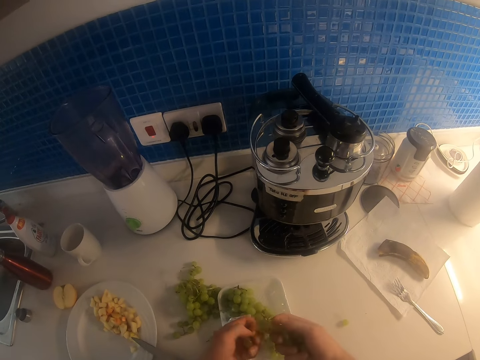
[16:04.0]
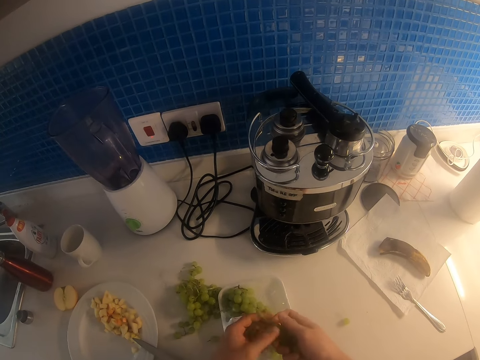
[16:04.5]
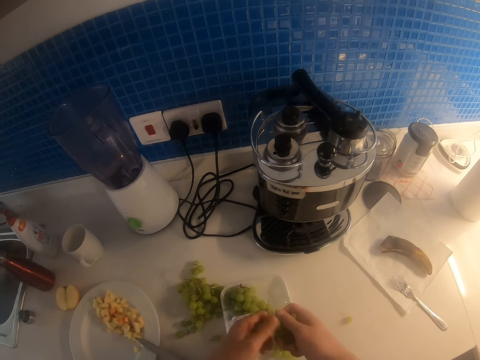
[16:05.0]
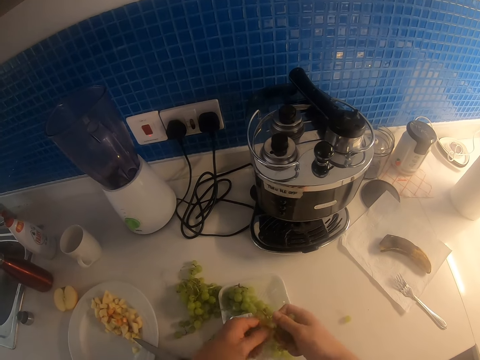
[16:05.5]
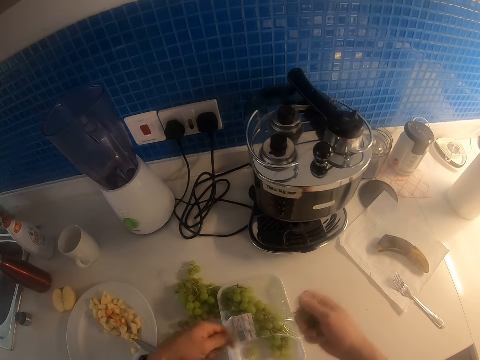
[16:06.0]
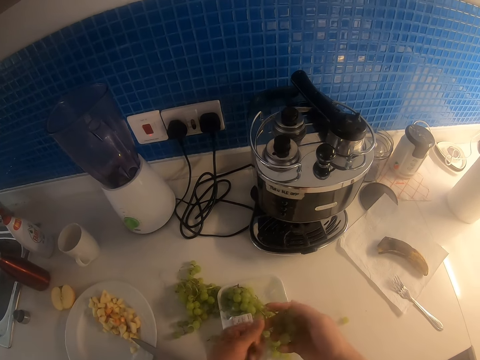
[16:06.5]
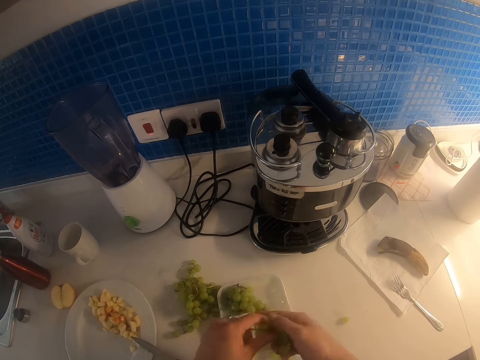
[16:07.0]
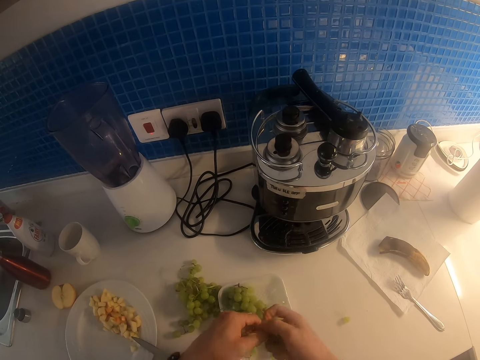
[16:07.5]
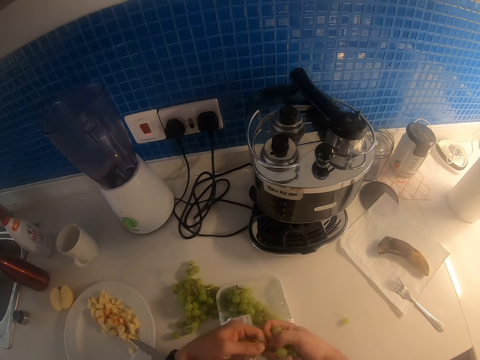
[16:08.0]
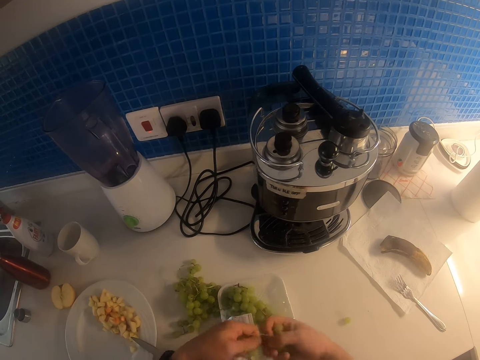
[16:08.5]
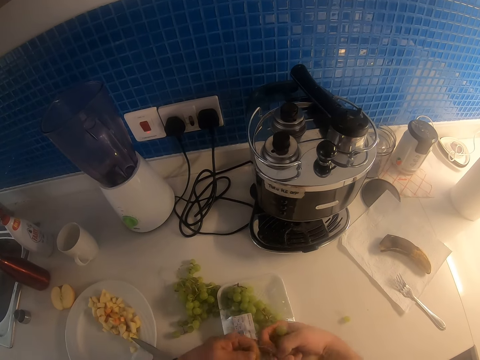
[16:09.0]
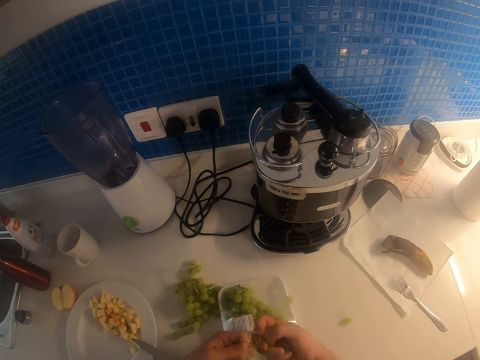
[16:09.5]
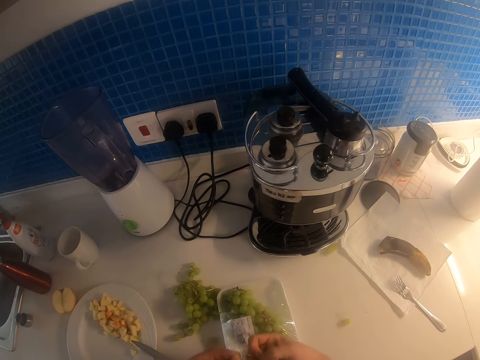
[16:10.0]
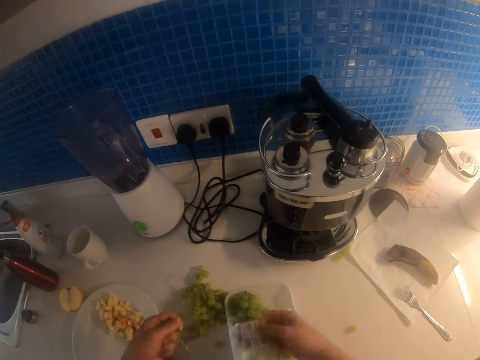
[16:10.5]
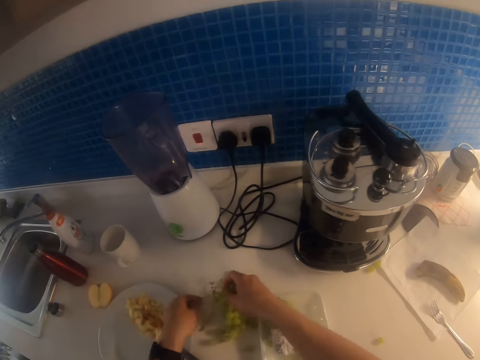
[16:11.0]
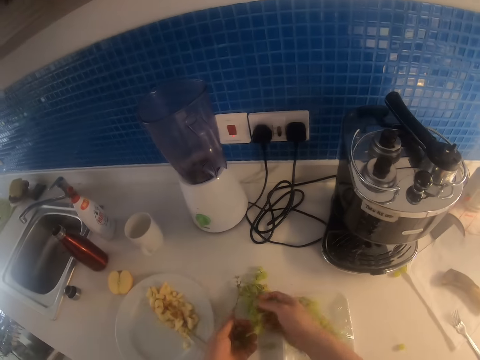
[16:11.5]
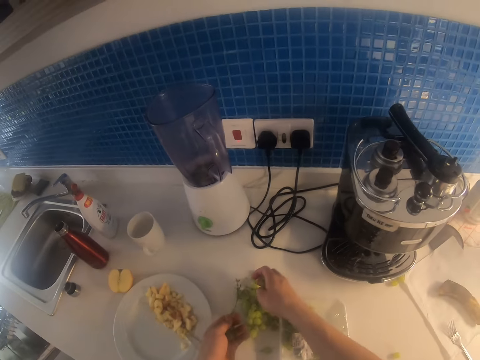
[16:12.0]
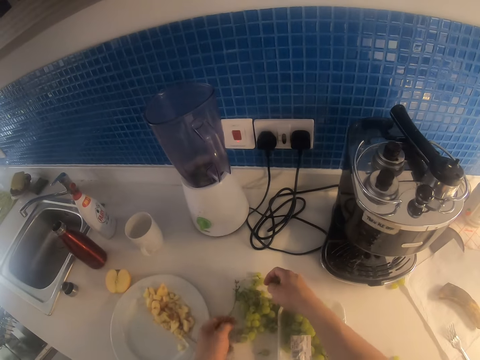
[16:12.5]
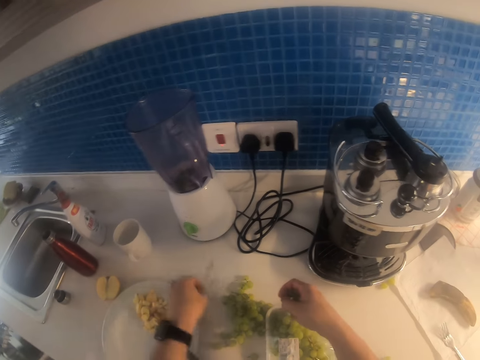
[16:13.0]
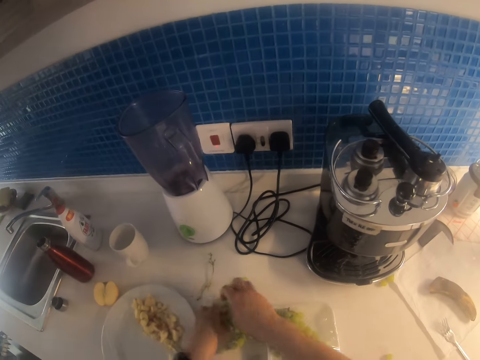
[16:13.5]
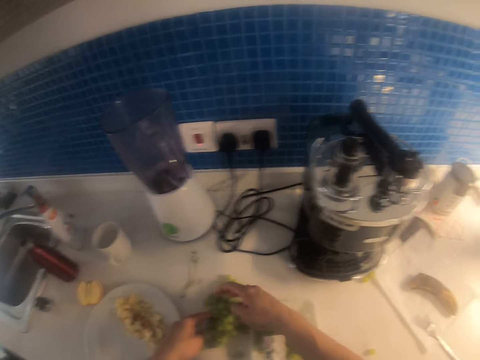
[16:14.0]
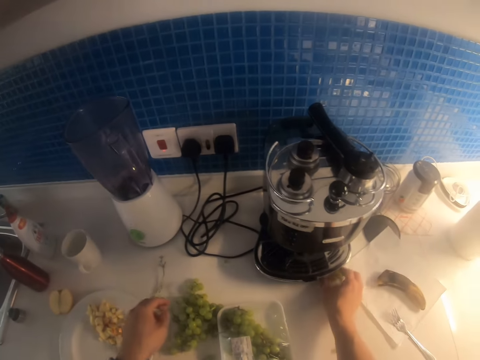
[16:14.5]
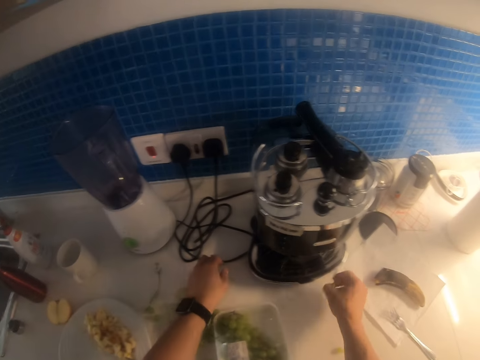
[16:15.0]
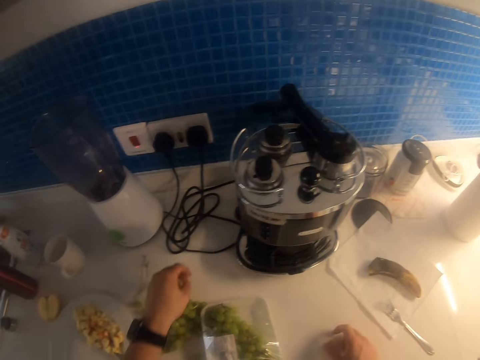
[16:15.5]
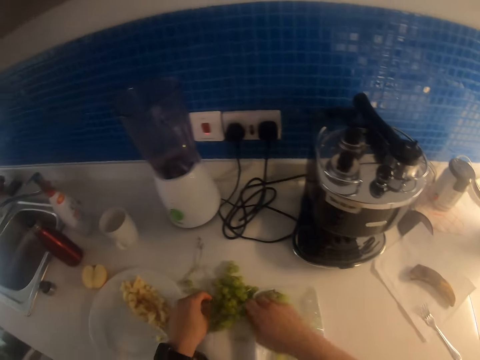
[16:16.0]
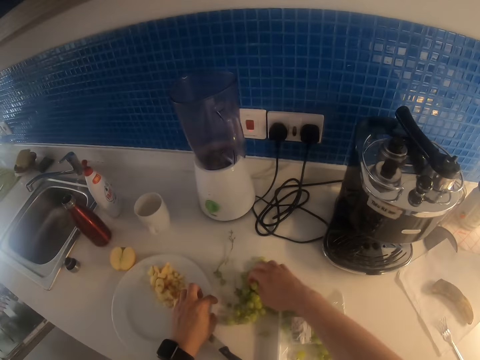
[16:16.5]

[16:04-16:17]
The camera wearer pulls the grape. They touch the grapes. They place the grapes on the table. They lift the rachis. They place the grapes on the table. They touch the grapes. They pick up the grapes.

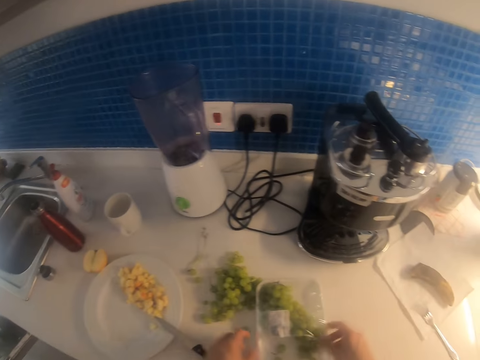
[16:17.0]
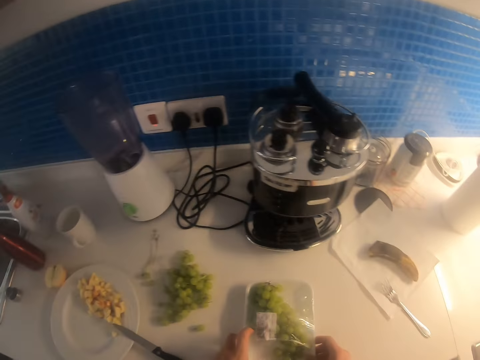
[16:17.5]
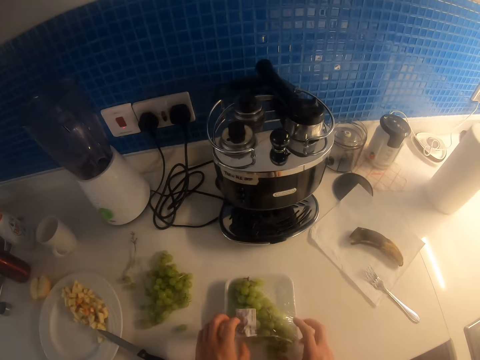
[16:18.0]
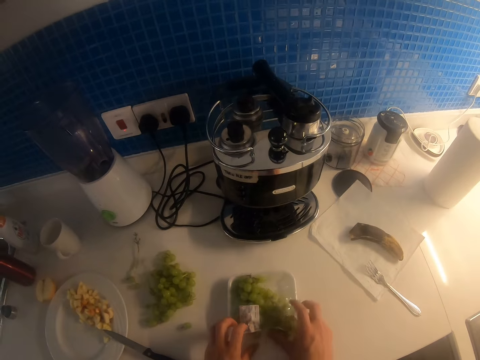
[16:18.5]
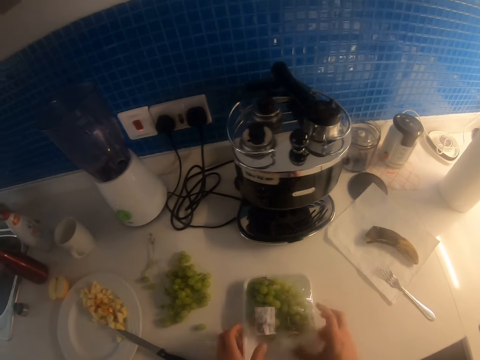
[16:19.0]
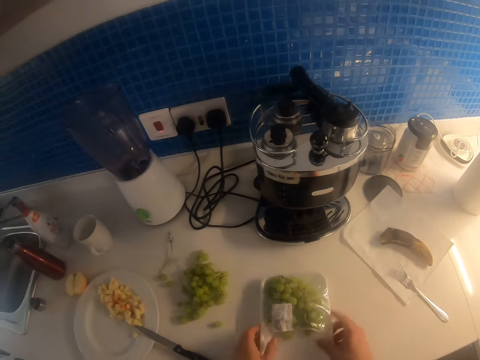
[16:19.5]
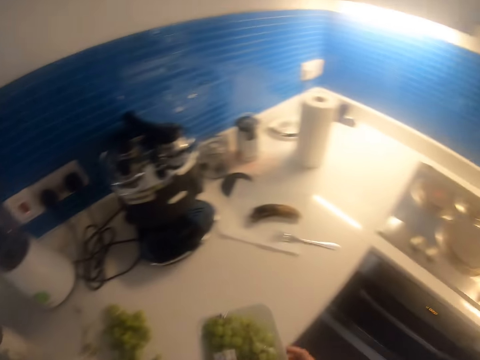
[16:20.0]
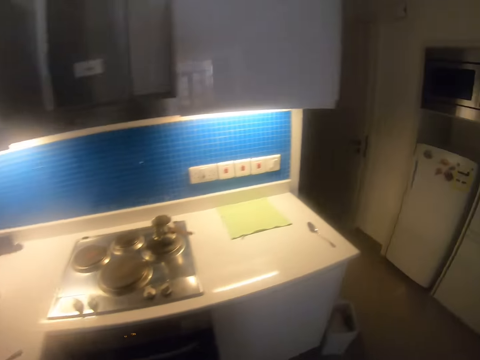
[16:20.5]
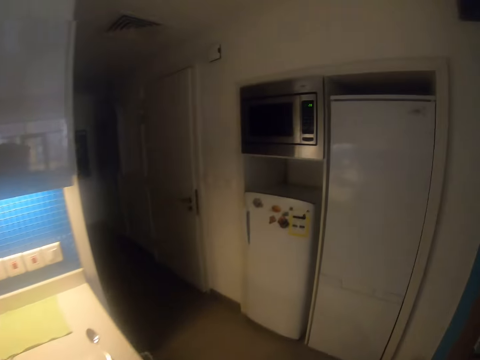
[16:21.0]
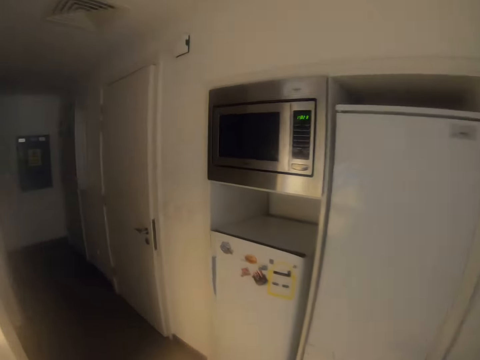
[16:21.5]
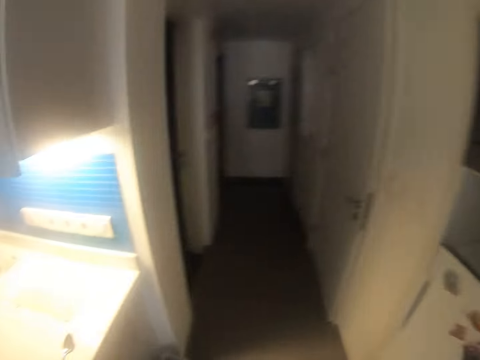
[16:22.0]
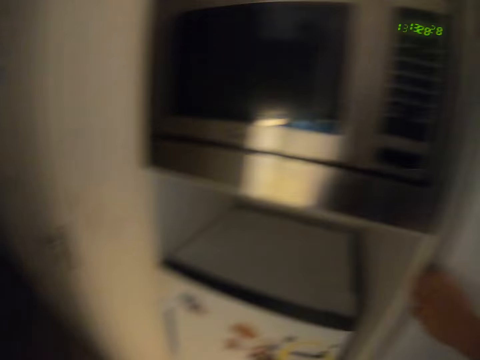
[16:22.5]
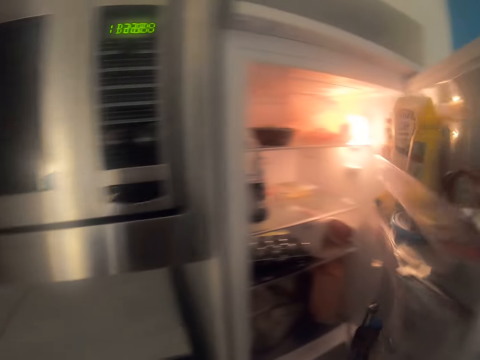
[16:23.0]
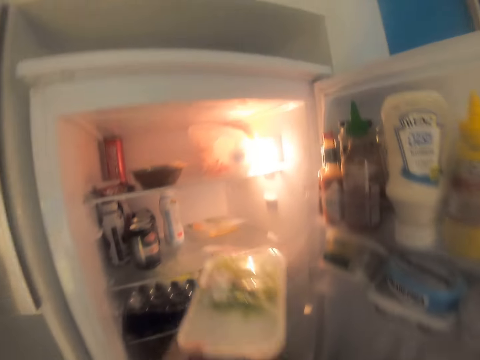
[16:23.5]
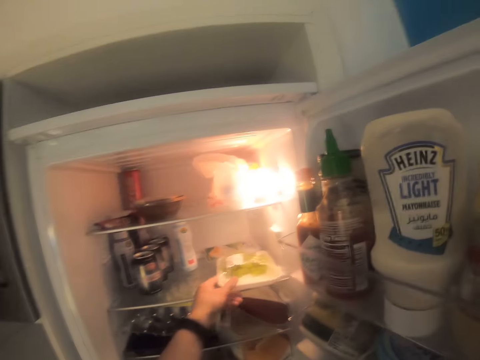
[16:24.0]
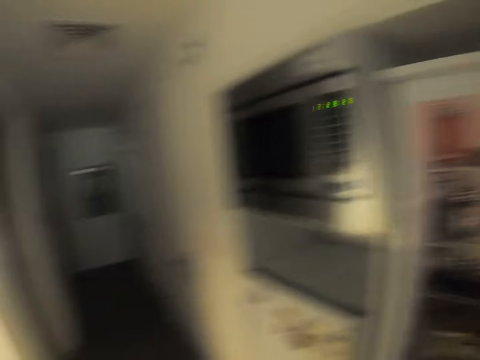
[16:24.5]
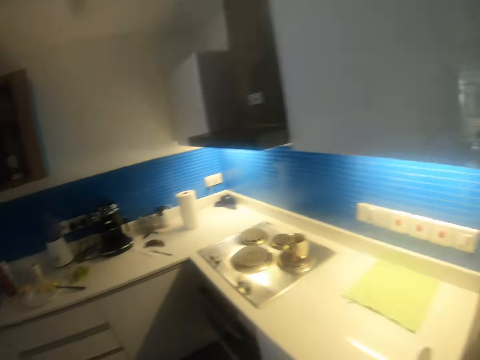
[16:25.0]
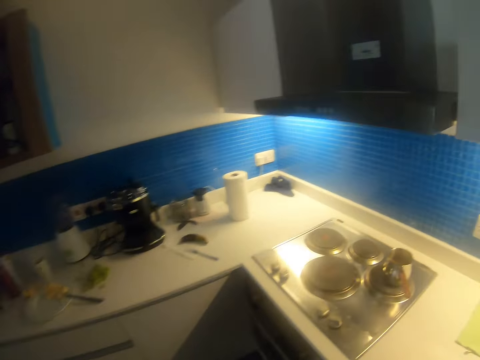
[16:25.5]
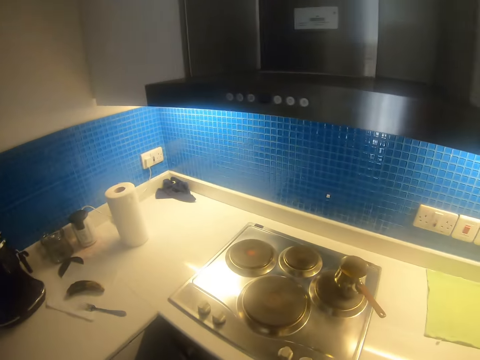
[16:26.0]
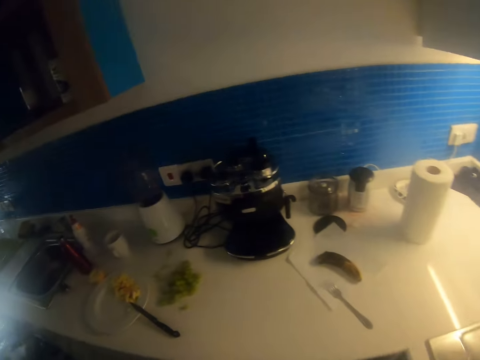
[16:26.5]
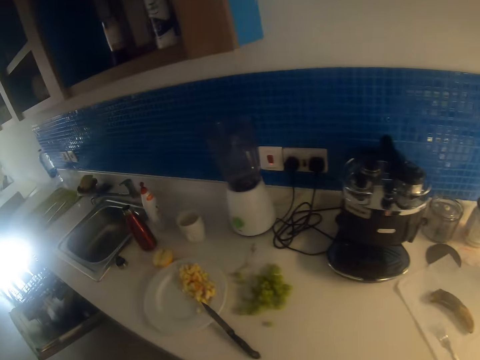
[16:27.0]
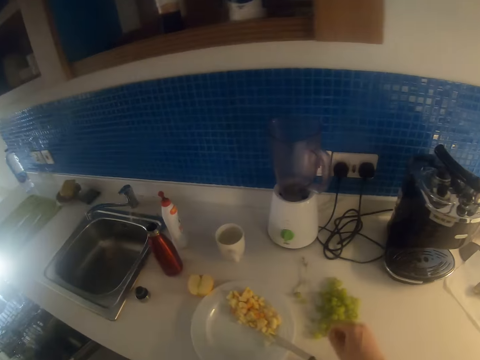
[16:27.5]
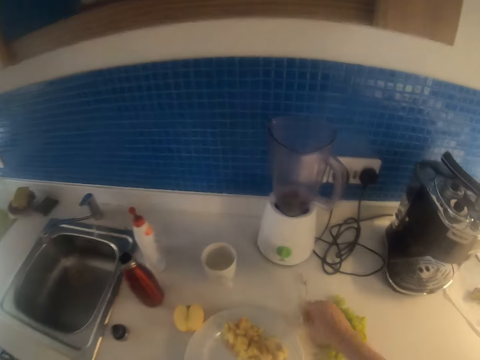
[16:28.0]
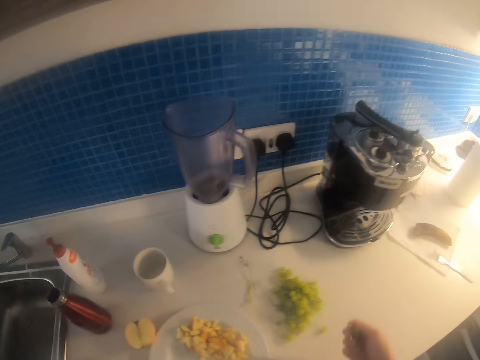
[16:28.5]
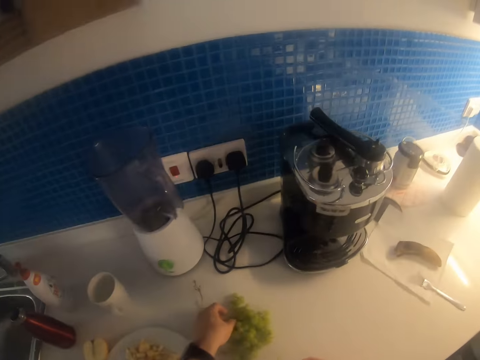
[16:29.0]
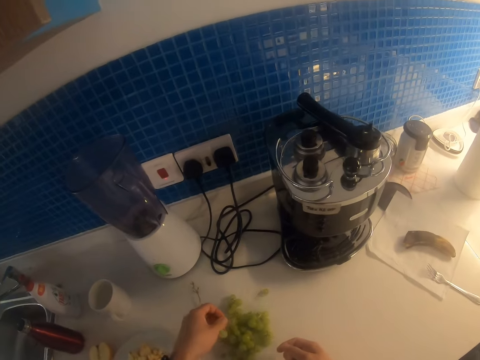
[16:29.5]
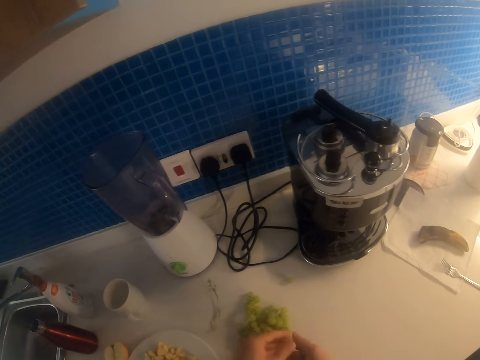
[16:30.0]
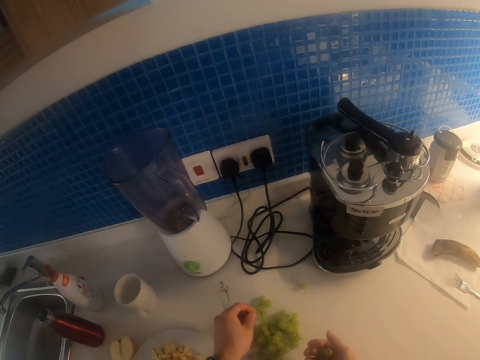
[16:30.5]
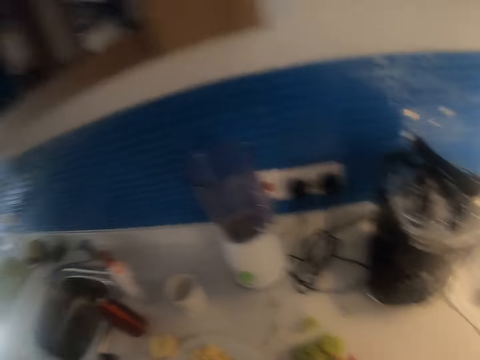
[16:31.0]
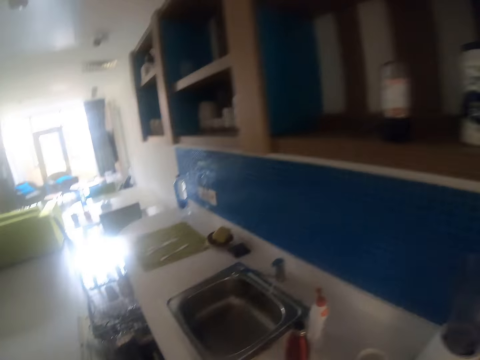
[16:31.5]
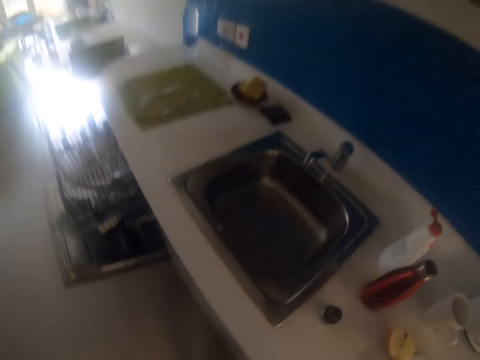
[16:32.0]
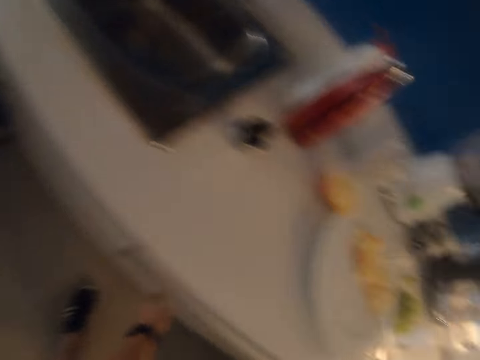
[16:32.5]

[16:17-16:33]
The camera wearer places the grapes on the table. They lift the tin. They place the tin on the table. They push the grapes on the table. They lift the tin. They walk around. They return the grapes into the fridge. They open the fridge. They place the tin on the table. They walk around. They pick up the grape. They lift the grape. They touch the grape. They place the grape on the right hand. They lift the grape. They look around.
